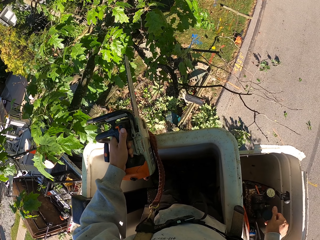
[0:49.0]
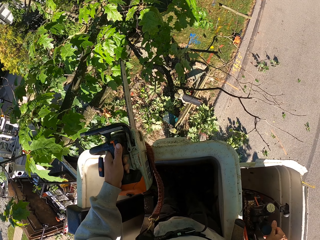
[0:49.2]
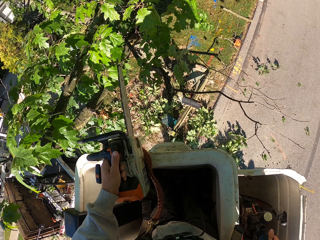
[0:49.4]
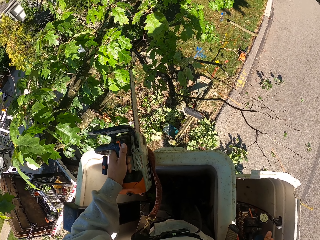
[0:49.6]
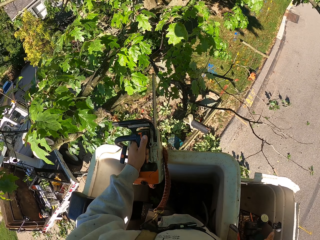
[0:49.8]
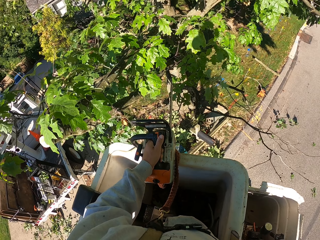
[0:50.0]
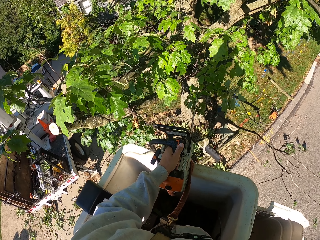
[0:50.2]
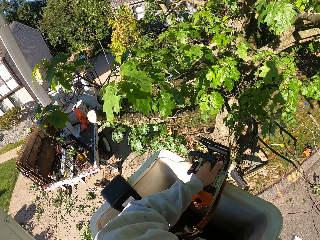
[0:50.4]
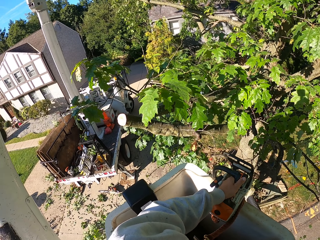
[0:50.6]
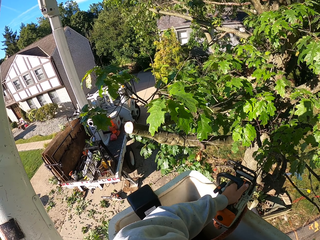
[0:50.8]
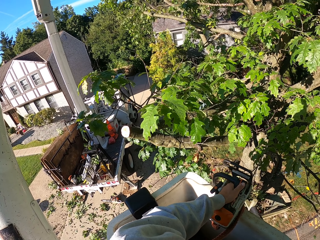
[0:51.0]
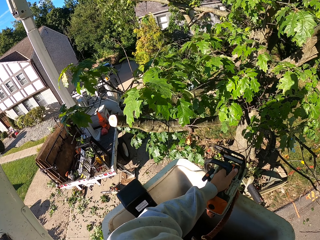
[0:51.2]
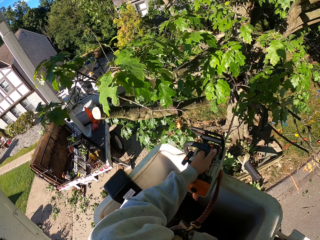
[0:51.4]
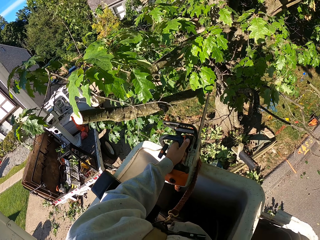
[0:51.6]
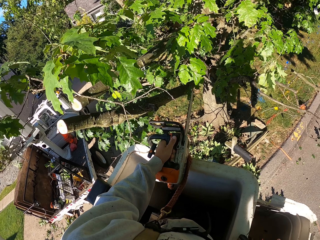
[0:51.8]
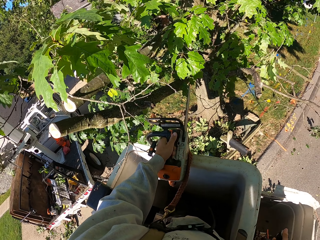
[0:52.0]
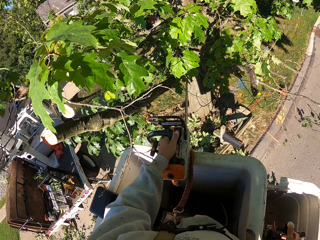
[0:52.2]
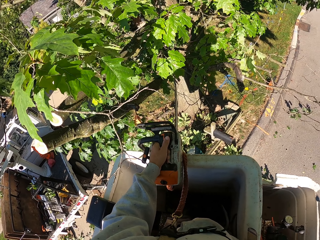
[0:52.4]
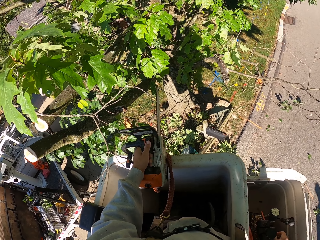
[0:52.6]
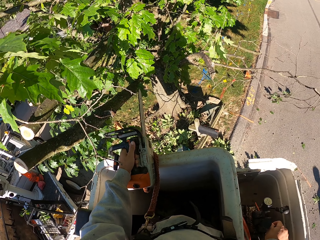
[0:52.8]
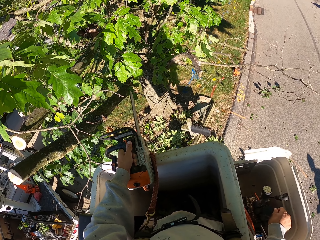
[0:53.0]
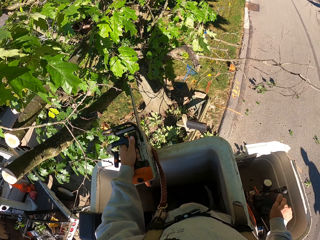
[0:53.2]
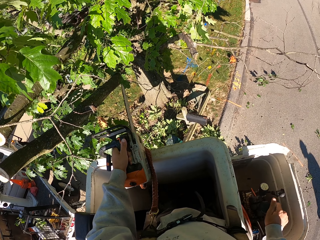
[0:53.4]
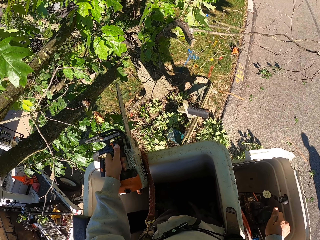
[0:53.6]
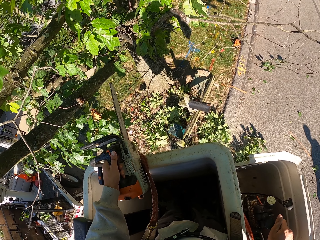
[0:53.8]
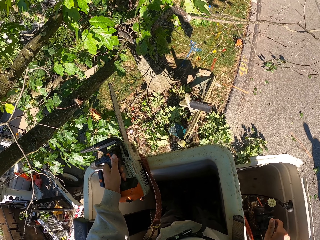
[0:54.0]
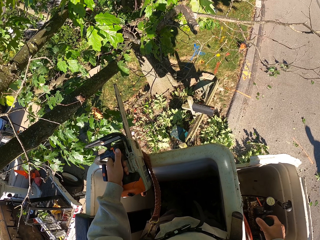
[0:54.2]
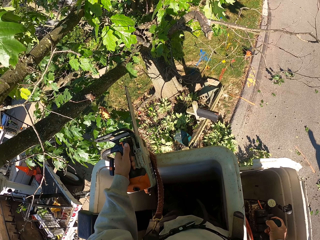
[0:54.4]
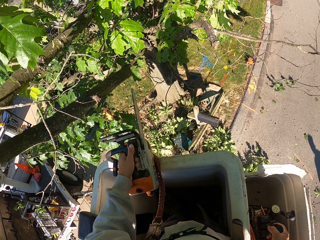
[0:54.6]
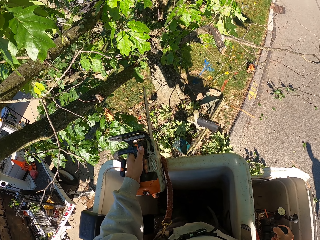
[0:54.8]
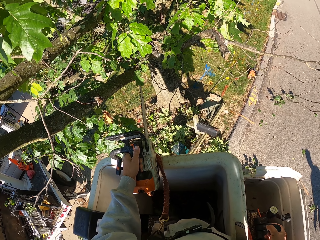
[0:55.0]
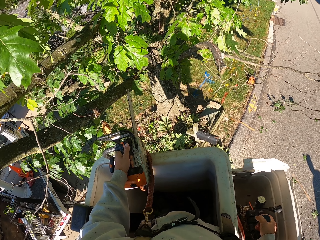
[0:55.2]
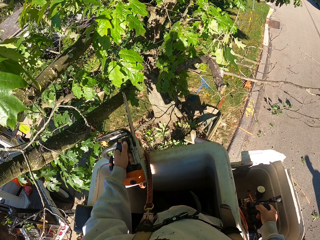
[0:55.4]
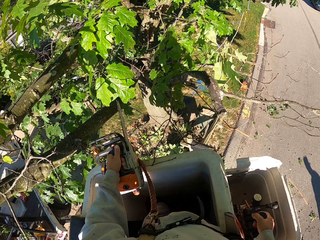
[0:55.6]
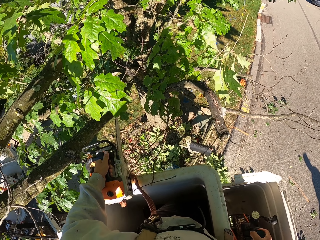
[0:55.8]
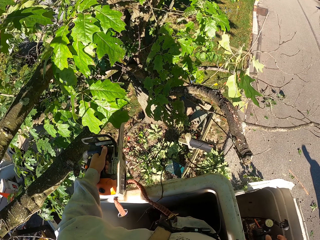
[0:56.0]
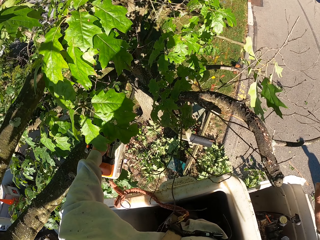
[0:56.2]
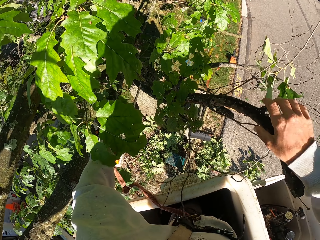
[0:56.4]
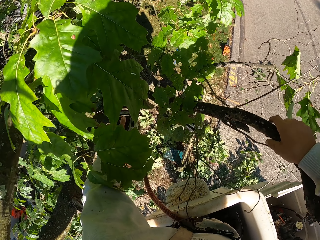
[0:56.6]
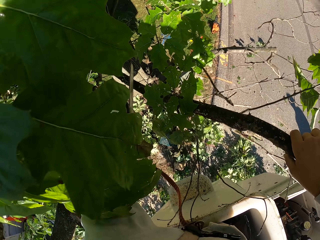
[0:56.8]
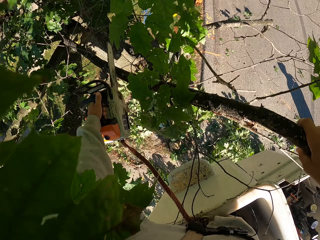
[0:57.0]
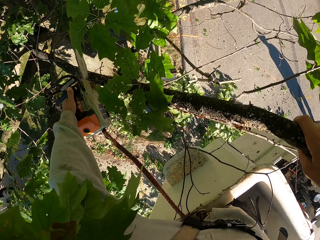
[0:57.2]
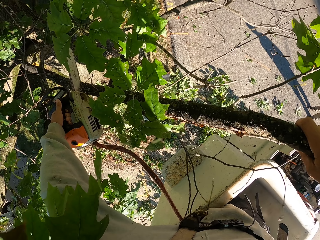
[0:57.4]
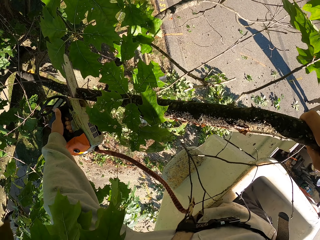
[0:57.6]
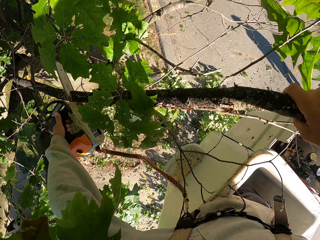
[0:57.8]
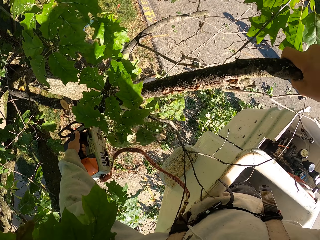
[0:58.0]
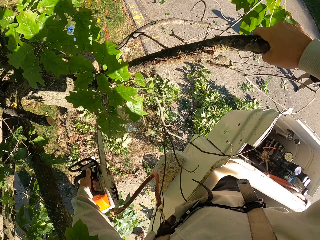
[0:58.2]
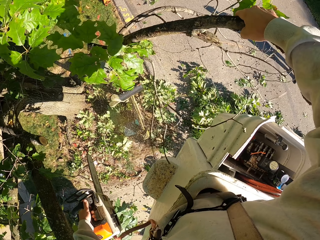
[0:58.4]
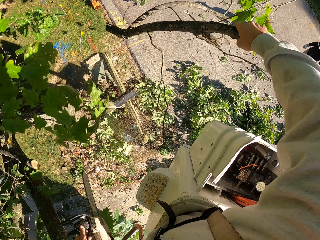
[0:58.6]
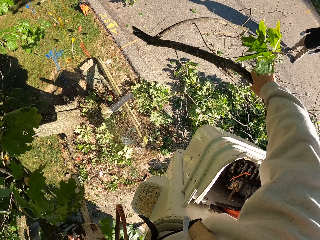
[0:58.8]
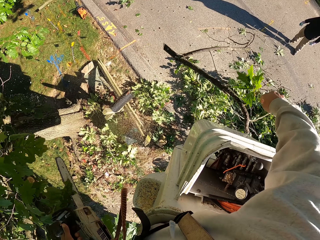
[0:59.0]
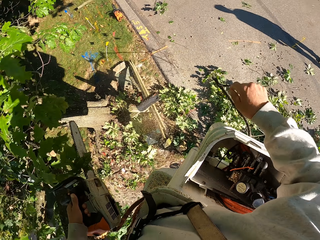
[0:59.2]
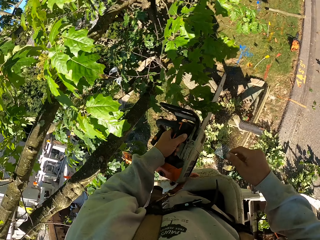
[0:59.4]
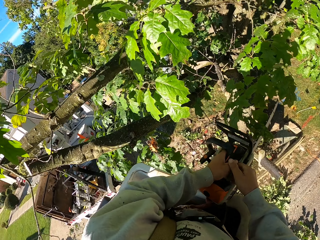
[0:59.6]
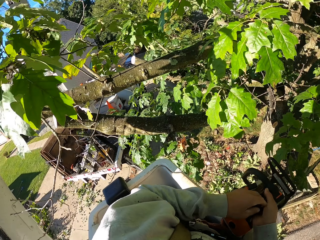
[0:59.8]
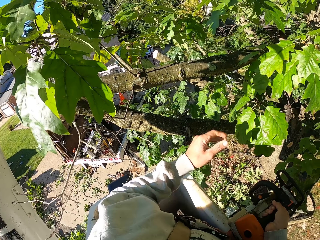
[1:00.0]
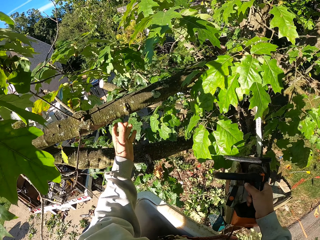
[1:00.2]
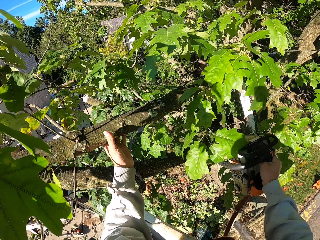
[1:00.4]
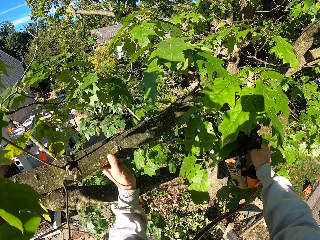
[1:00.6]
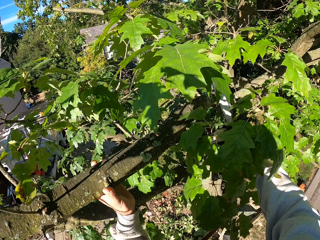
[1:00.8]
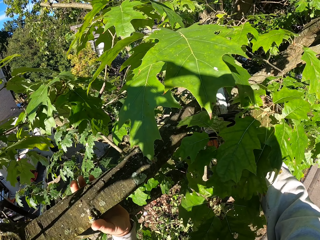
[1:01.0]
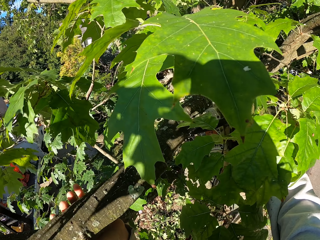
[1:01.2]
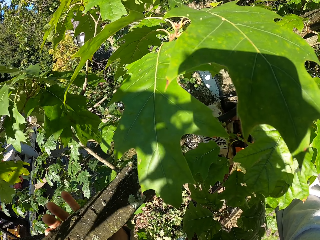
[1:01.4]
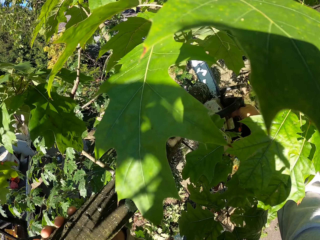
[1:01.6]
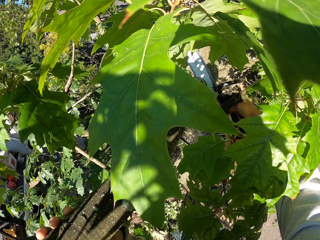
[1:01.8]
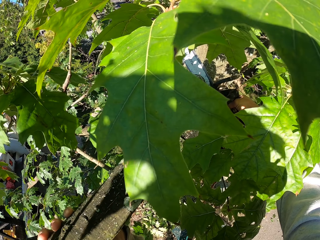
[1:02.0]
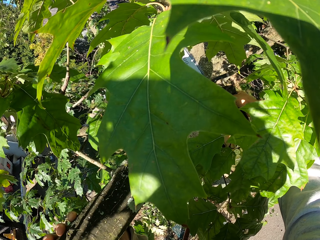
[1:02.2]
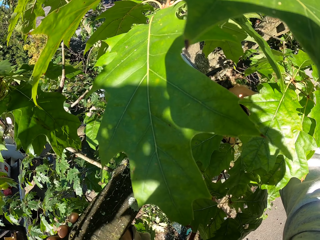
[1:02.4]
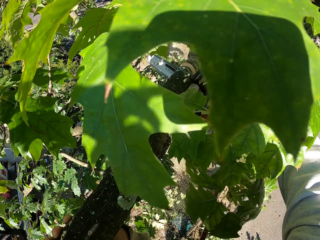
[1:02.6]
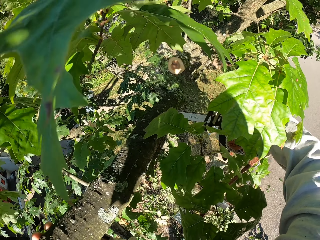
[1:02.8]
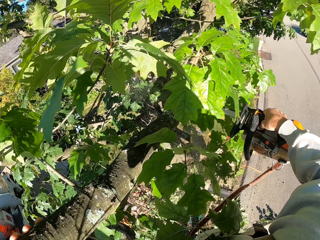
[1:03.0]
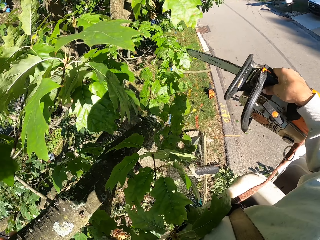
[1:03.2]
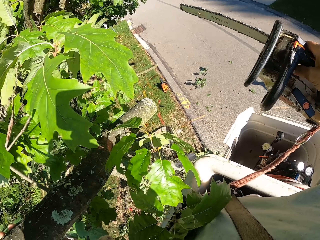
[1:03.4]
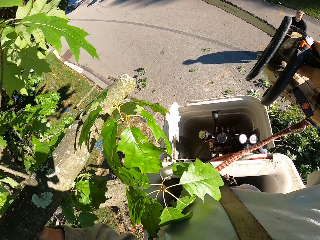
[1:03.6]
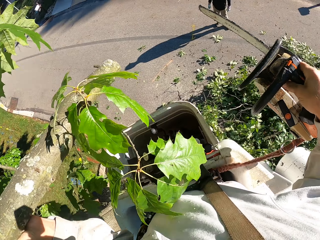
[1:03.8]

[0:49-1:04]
The camera wearer controls a lift. He grabs a tree branch with his right hand. He cuts the tree branch with the chainsaw in his left hand. He drops the tree branch on the ground with his right hand. He passes the chainsaw in his left hand to his right hand. He grabs a tree branch with his left hand. He cuts the tree branch with the chainsaw in his right hand.

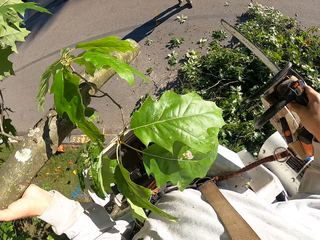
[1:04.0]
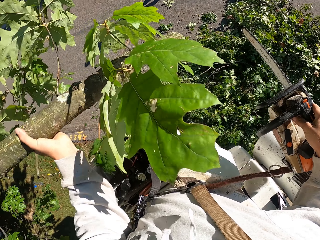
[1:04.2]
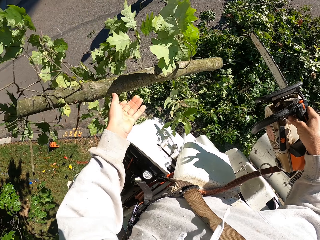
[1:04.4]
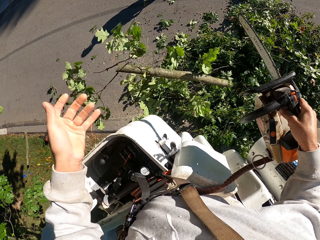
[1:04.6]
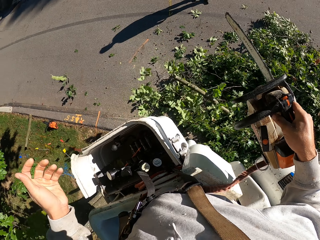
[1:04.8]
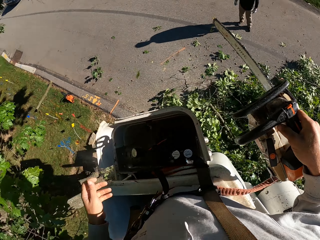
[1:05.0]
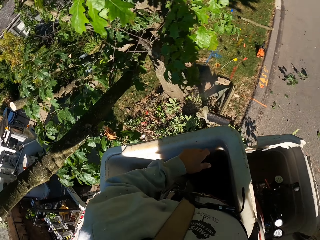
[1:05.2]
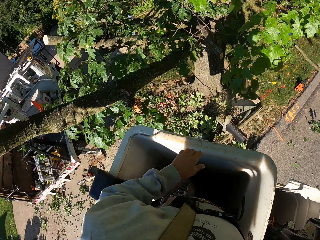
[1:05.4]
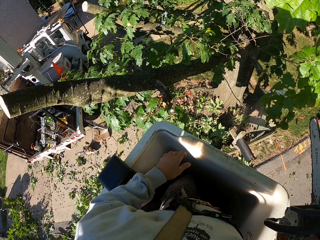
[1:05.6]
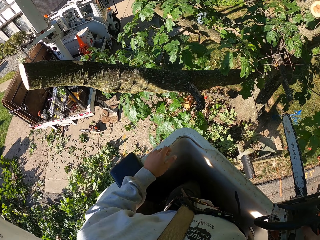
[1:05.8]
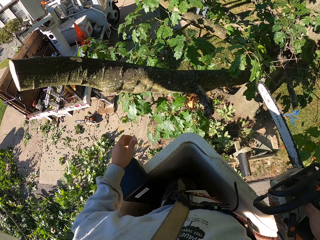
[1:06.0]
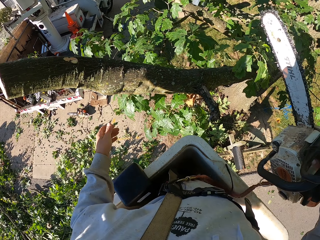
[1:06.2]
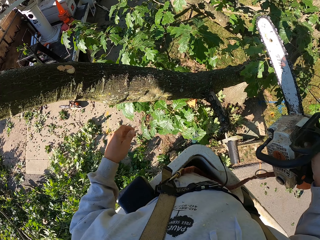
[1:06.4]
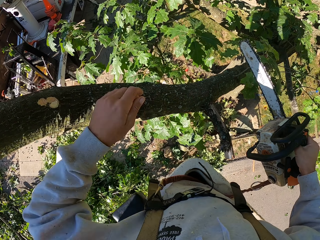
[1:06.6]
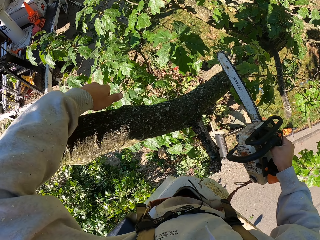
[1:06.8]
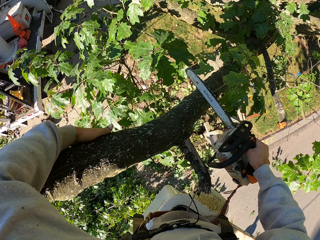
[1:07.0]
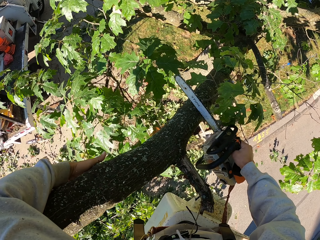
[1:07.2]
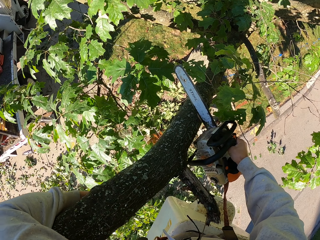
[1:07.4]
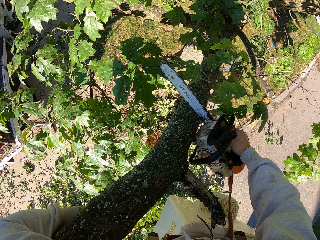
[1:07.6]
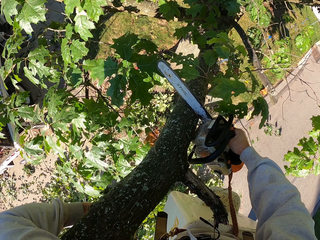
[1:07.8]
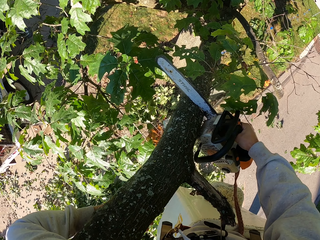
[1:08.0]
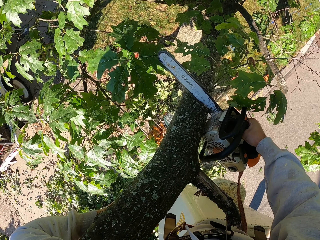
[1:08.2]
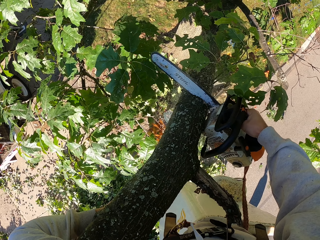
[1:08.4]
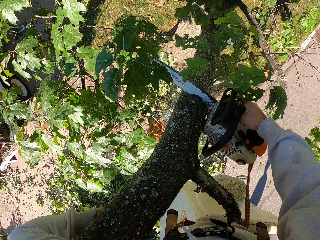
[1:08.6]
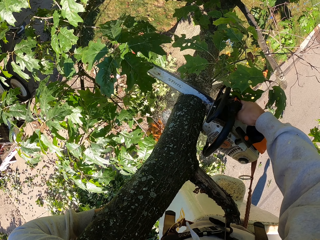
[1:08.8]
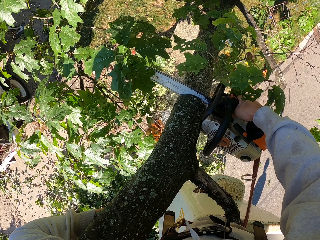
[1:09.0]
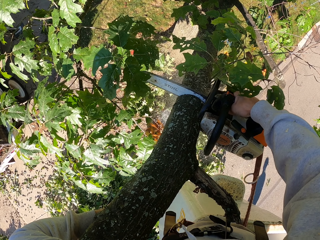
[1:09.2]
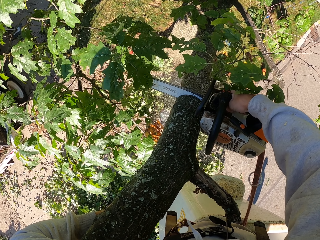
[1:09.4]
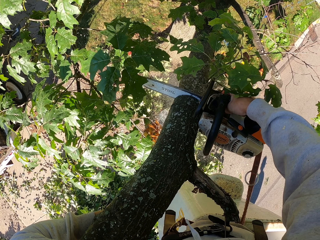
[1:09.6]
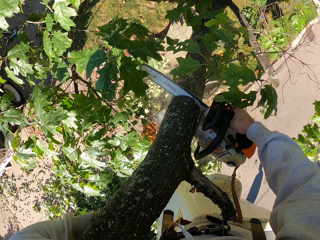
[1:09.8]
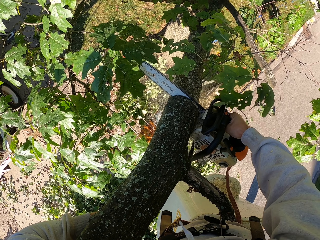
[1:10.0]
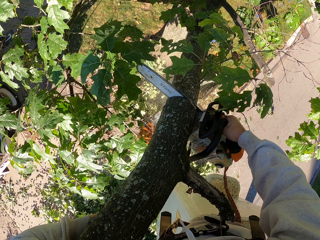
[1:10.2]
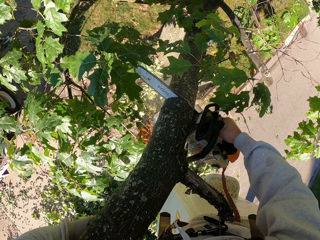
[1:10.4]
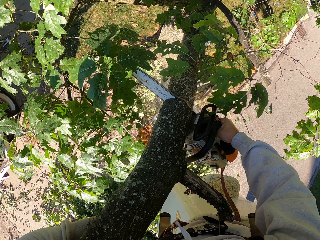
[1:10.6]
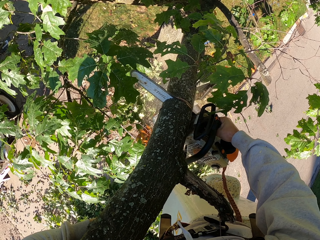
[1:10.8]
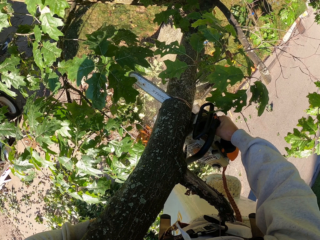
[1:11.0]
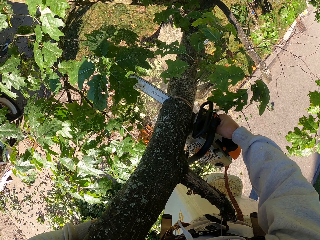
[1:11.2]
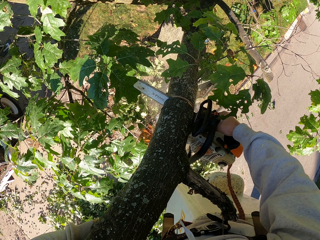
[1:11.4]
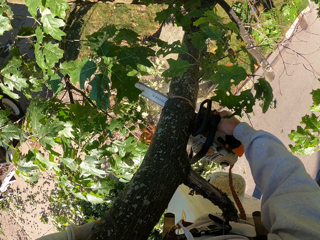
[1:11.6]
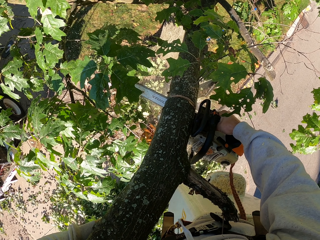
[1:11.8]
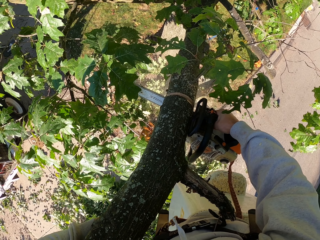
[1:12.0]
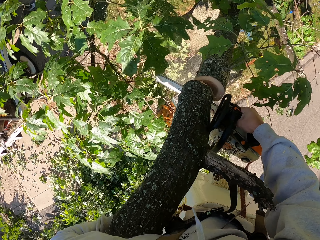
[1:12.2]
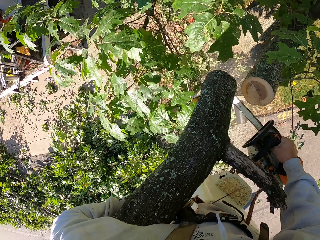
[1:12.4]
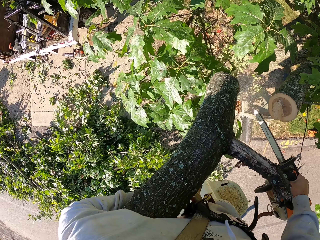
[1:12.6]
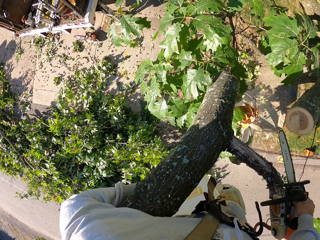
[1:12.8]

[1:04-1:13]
The camera wearer drops the tree branch on the ground with his left hand. He grabs a tree branch with his left hand. He cuts the tree branch with the chainsaw in his right hand.
